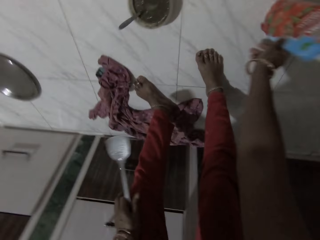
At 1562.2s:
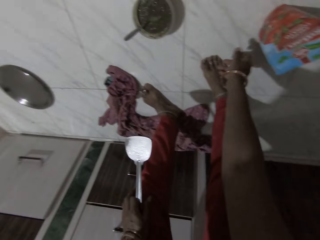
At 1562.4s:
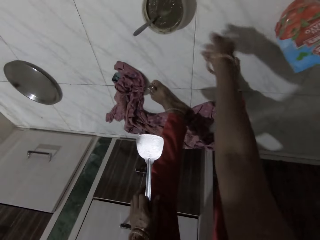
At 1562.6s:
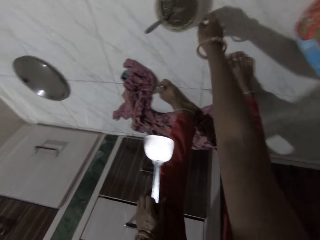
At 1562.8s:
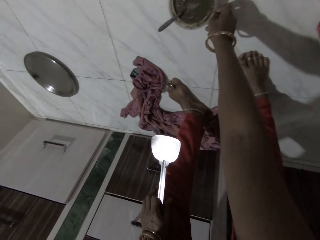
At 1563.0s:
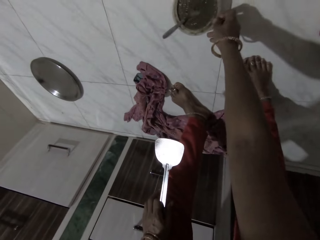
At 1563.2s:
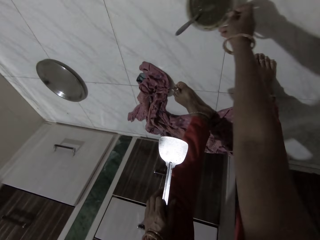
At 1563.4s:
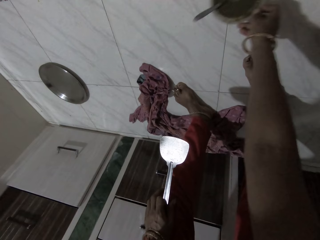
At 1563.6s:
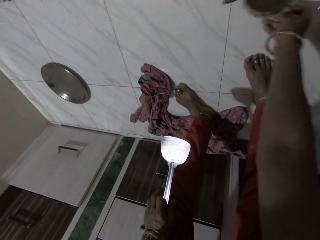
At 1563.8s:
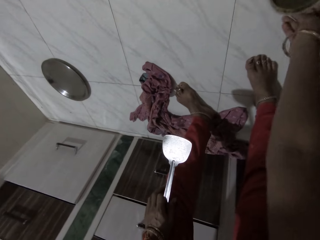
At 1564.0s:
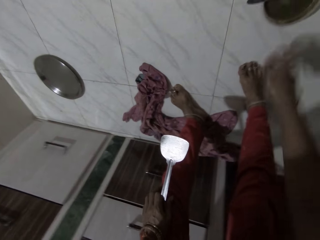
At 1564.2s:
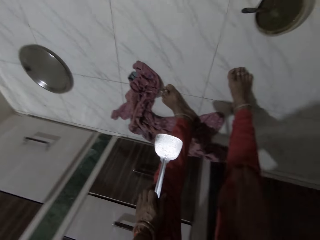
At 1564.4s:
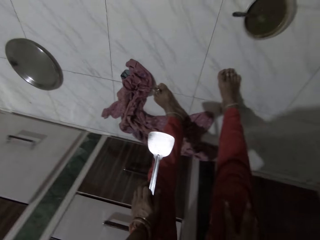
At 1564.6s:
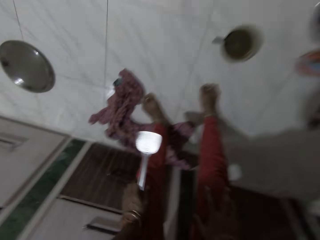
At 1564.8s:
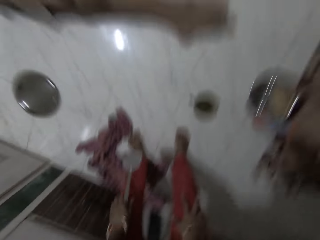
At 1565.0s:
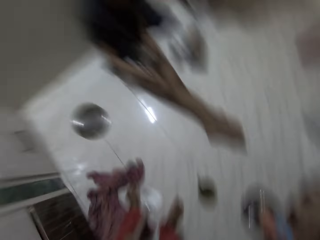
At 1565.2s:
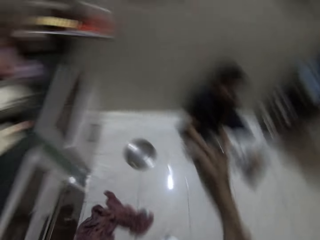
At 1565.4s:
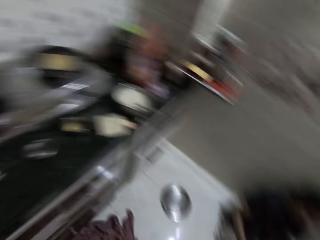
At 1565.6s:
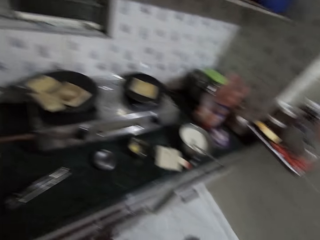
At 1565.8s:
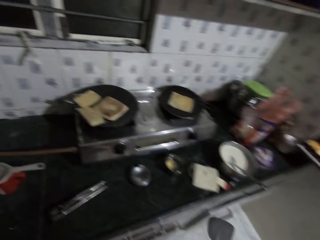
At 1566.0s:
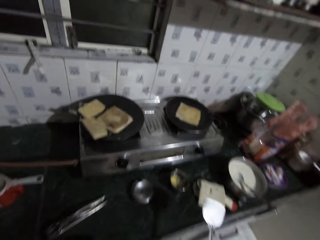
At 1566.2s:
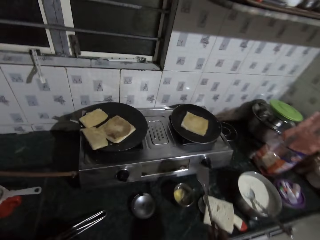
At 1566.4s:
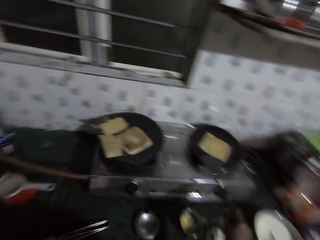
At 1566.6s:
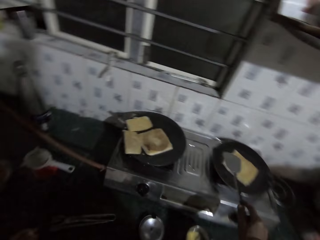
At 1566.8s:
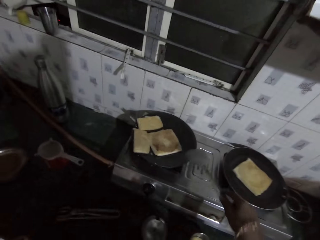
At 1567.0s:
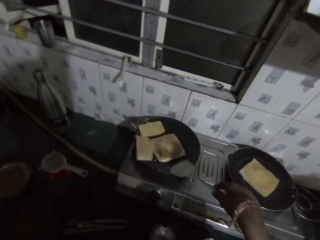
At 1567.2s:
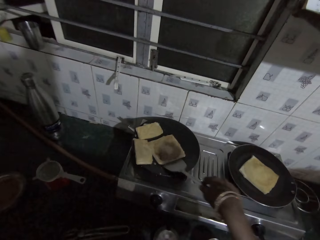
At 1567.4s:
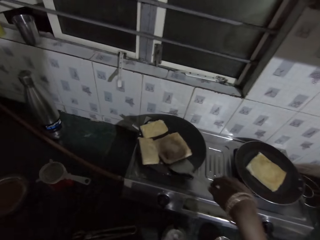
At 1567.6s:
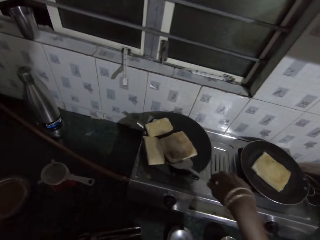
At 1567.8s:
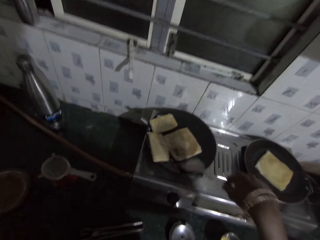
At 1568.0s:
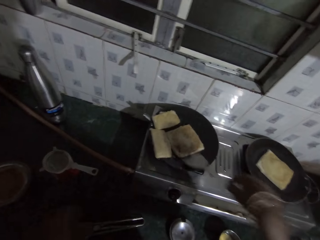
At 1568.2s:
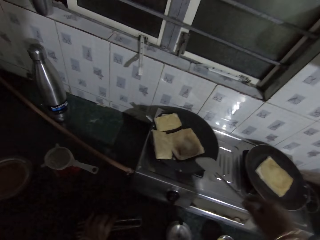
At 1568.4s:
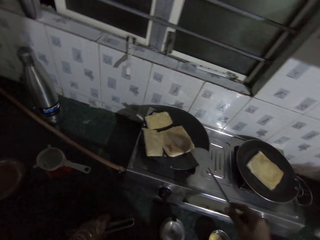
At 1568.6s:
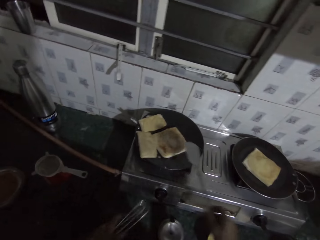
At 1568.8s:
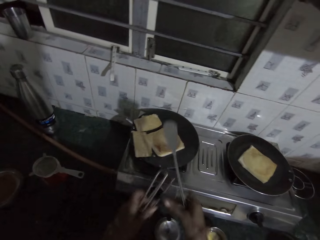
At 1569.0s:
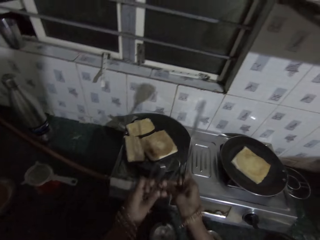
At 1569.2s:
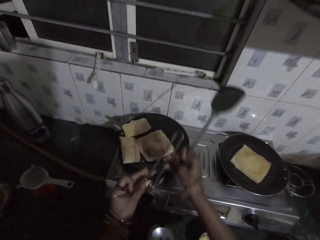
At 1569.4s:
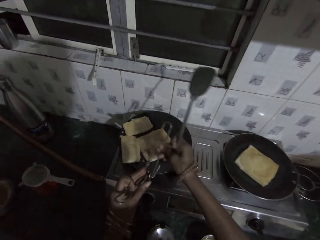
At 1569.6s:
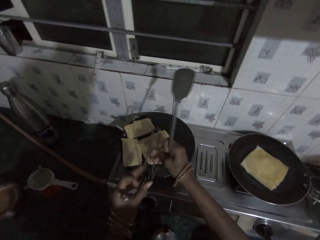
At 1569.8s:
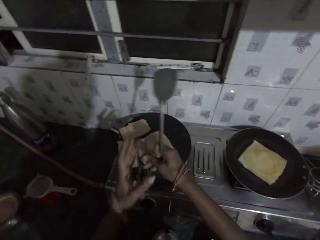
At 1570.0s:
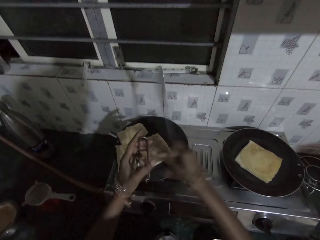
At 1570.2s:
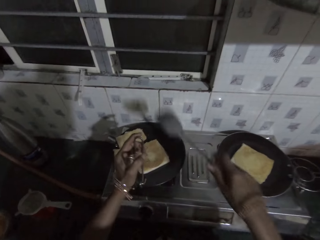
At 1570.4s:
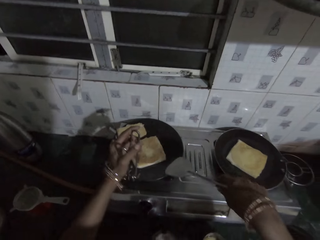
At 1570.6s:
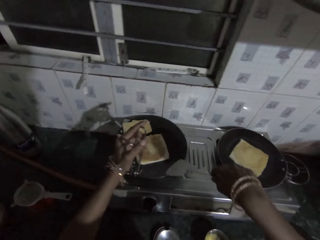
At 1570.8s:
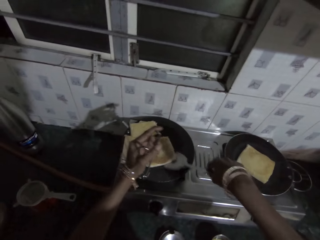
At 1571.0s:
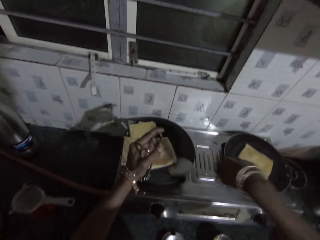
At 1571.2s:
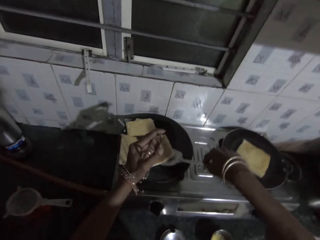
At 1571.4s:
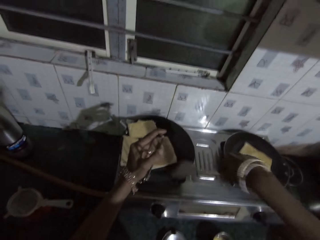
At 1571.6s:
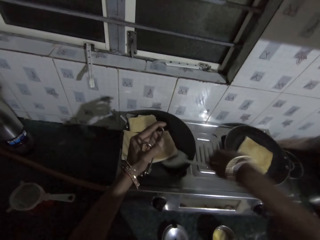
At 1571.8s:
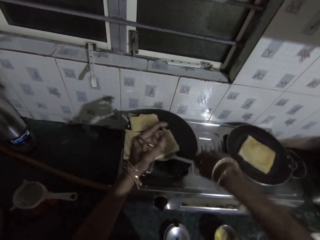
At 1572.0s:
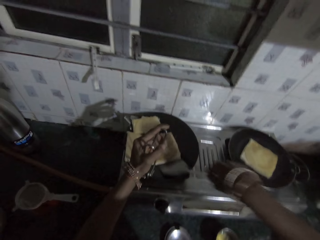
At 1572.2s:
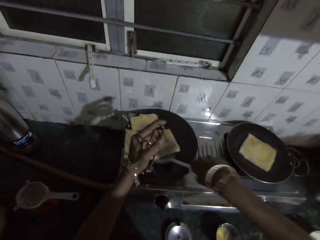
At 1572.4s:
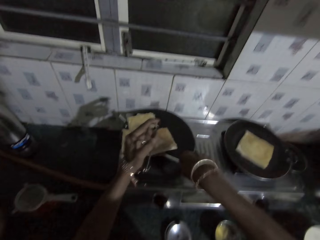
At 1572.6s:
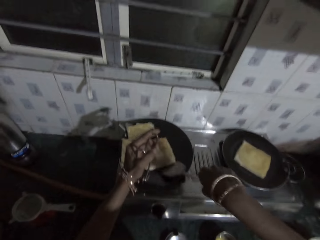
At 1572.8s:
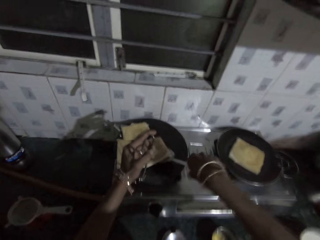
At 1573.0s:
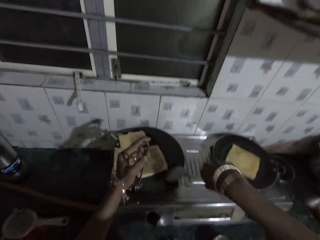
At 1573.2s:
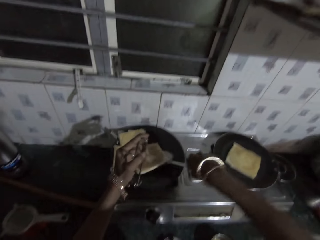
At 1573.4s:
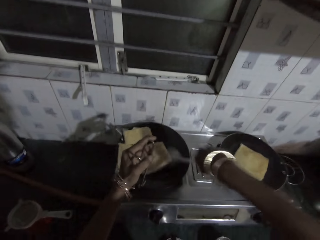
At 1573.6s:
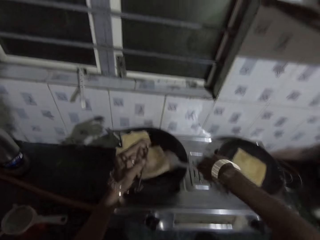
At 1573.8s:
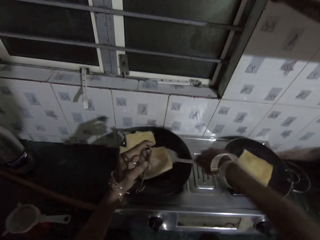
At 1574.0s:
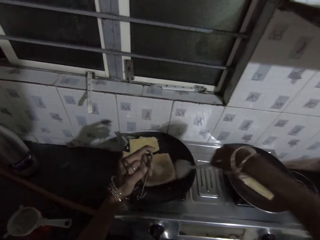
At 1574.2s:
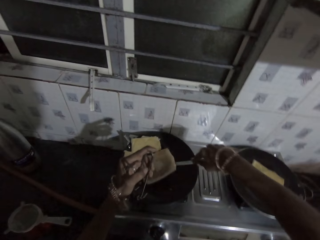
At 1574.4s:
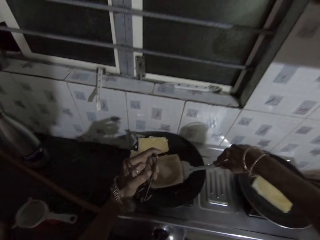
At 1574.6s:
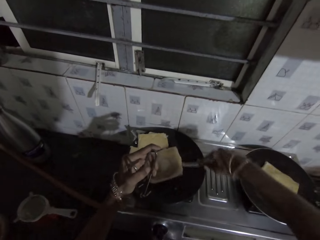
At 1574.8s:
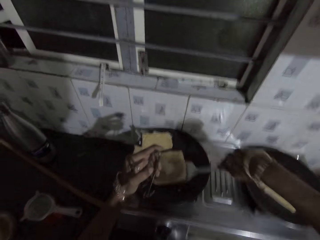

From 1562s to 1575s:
The camera wearer passes the pack with her right hand towards a man. She moves the plate towards the man with her right hand. She looks around. She adjusts the fry bread in the frying pan with the spatula in her right hand. She digs the pancake with the spatula. She picks the hand pan lifter from the kitchenette with her left hand. She holds the hand pan lifter with her hands. She places the tong on the pan. She holds the frying pan with the hand pan lifter in her left hand. She adjusts the fry bread in the frying pan with the spatula in her right hand. She digs beneath the pancake.

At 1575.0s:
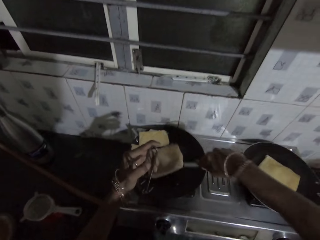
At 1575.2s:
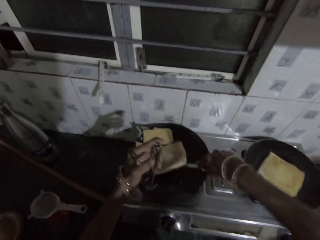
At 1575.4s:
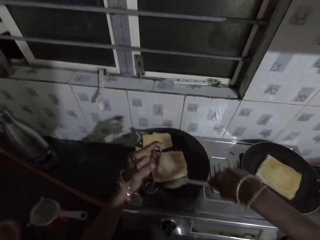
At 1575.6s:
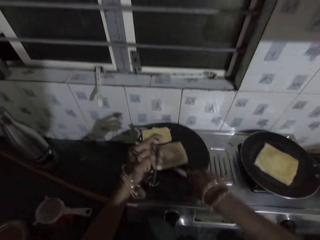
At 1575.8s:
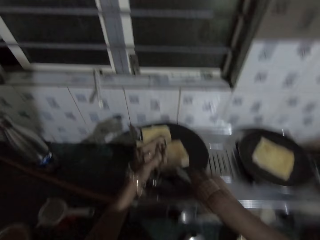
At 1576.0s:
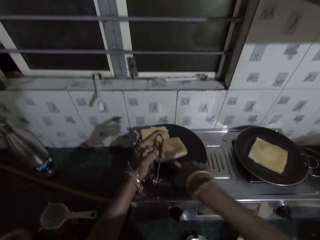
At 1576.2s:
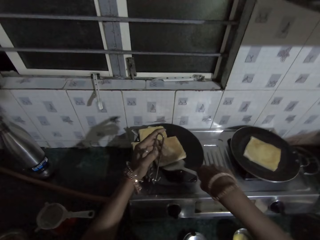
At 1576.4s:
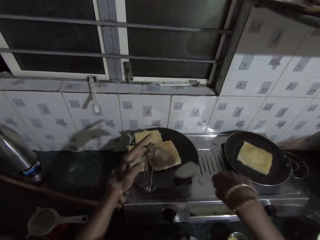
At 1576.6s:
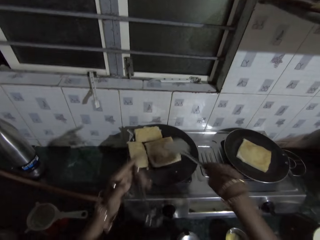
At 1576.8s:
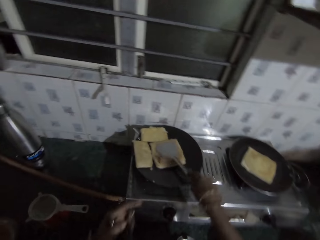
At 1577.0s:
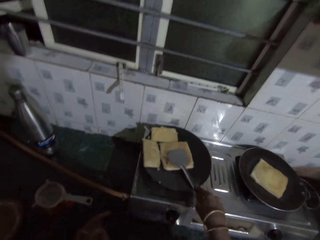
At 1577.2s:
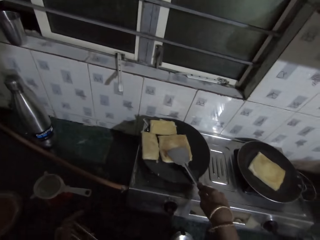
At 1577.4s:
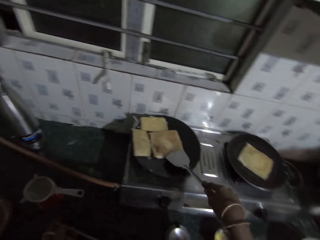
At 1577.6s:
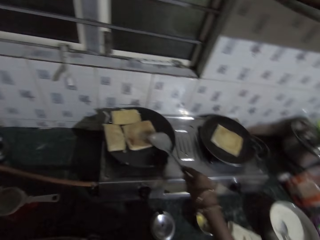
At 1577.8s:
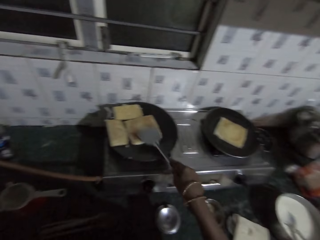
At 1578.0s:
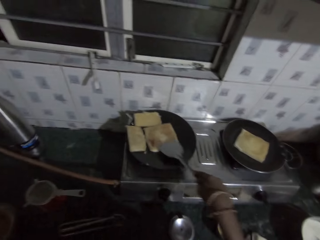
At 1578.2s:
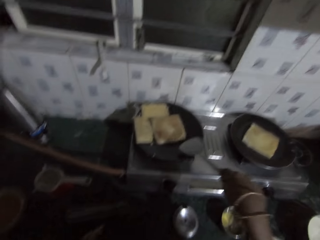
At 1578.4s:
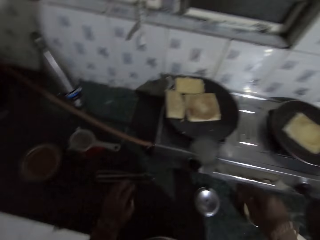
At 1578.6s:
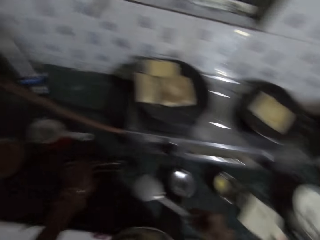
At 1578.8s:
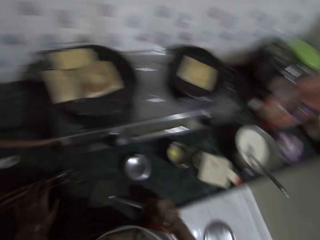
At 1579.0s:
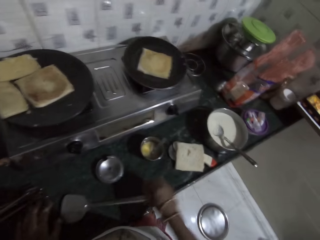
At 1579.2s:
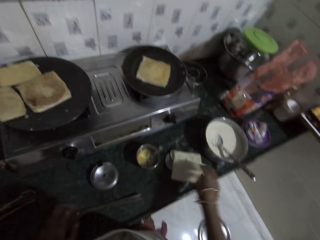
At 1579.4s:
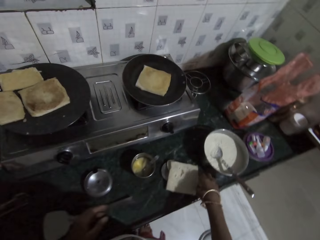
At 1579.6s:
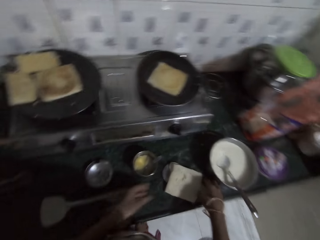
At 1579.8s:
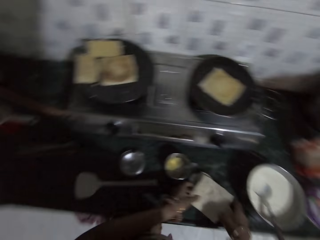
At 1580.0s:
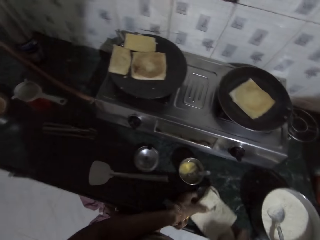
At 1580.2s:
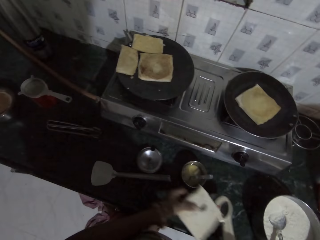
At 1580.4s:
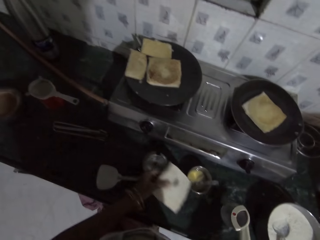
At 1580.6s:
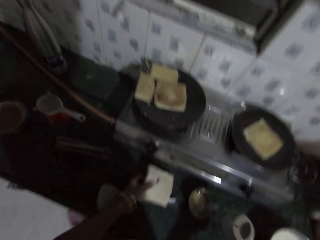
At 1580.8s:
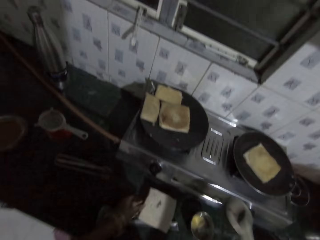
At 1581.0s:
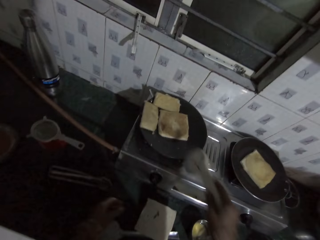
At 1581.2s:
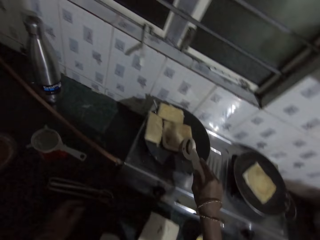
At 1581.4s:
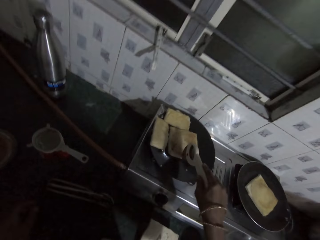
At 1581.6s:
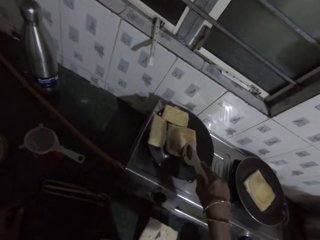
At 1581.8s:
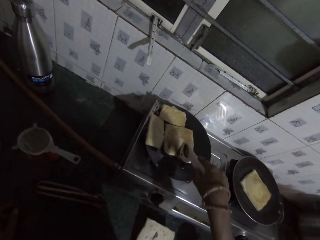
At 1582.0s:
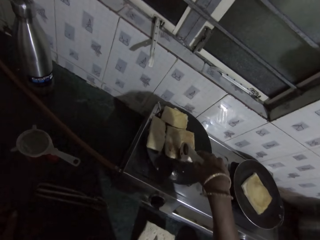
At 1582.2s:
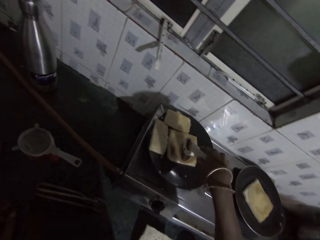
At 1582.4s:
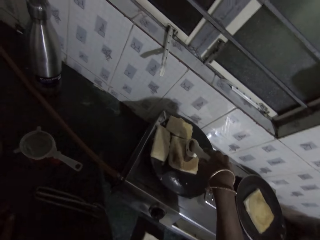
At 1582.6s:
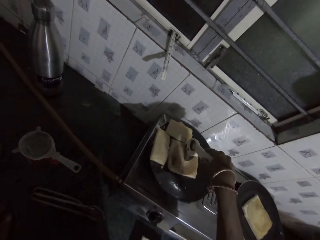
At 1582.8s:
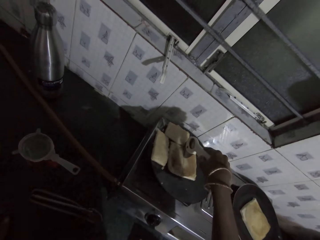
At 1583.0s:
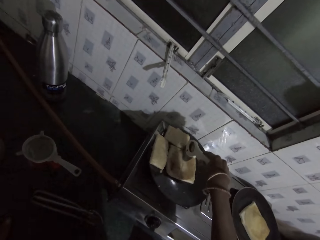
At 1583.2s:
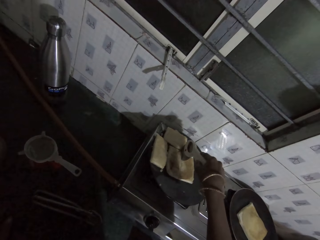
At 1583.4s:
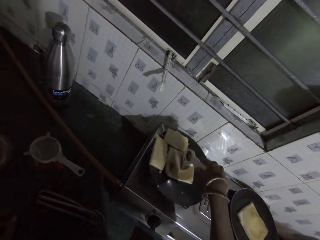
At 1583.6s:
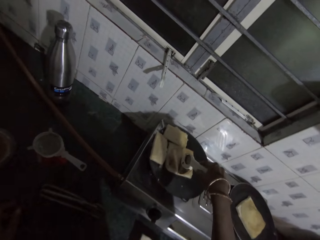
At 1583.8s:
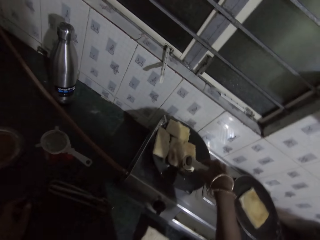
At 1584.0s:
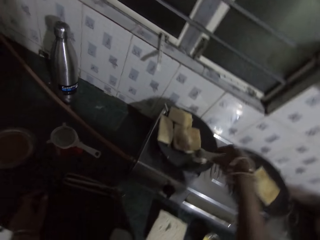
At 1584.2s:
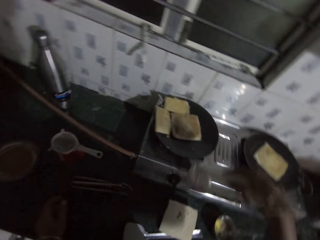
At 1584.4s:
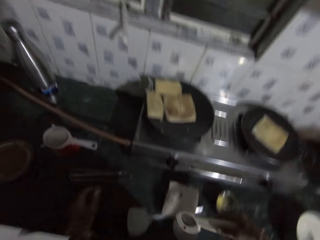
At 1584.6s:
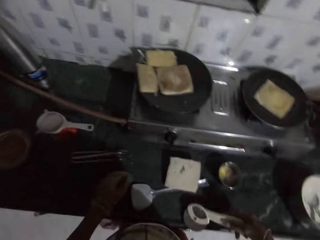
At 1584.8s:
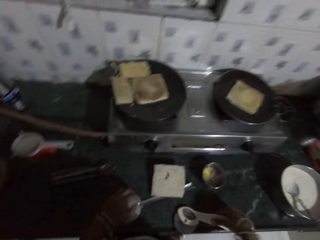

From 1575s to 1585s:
The camera wearer removes the hand pan lifter from the frying pan with her left hand. She presses the fry bread in the frying pan with the spatula in her right hand. She drops the spatula on the kitchenette with her right hand. She picks the loaf of bread from the kitchenette with her hands. She picks a dough cutter from the kitchenette with her right hand. She drops the bread on the kitchenette with her left hand. She cuts the fry bread in the frying pan into two with the dough cutter in her right hand.
